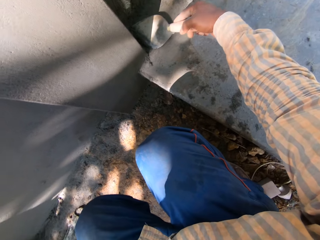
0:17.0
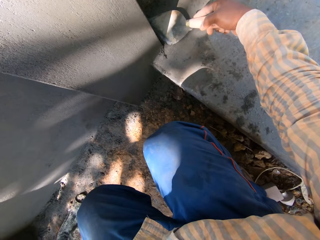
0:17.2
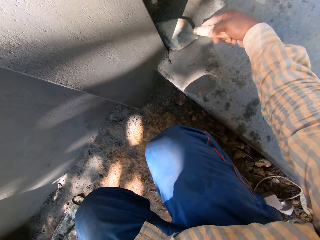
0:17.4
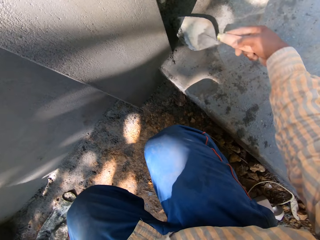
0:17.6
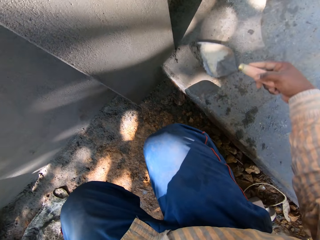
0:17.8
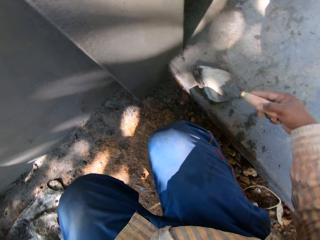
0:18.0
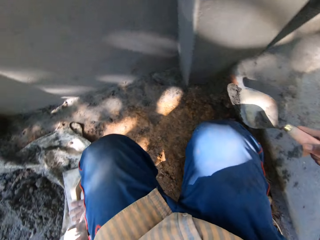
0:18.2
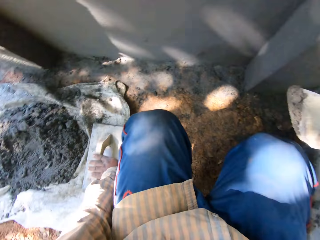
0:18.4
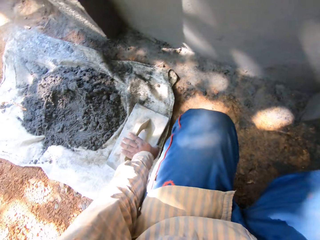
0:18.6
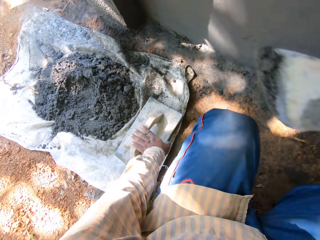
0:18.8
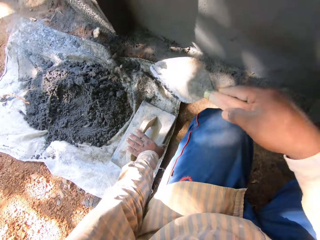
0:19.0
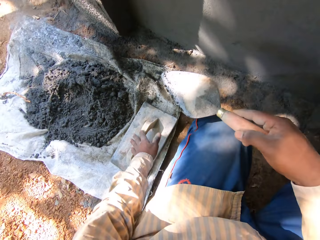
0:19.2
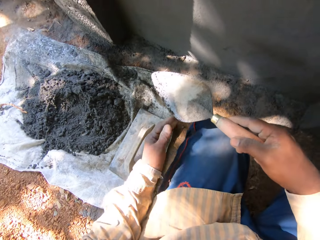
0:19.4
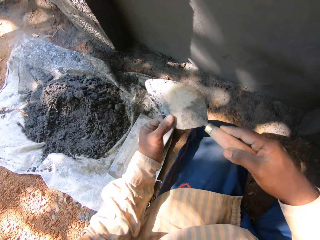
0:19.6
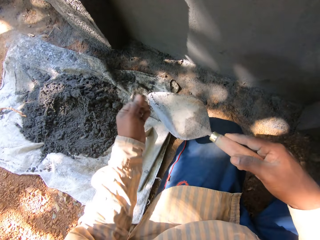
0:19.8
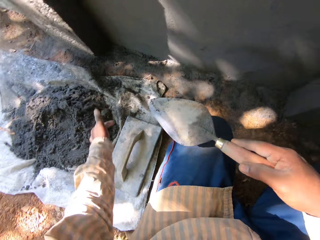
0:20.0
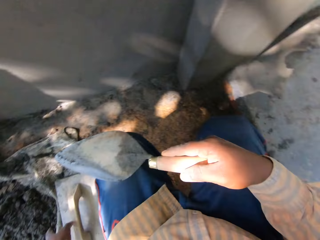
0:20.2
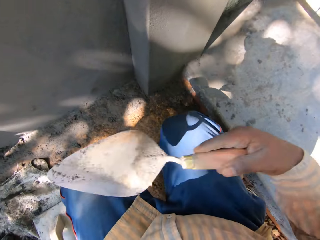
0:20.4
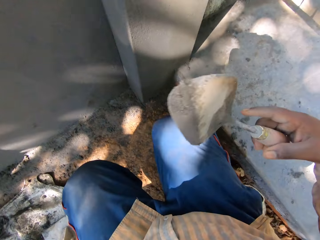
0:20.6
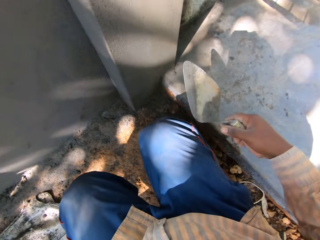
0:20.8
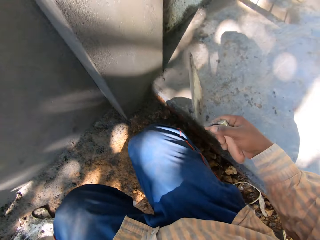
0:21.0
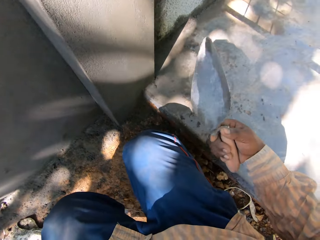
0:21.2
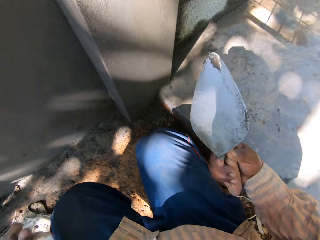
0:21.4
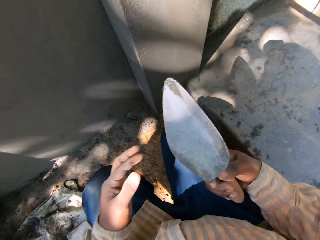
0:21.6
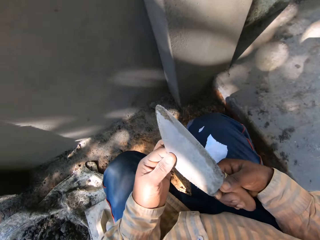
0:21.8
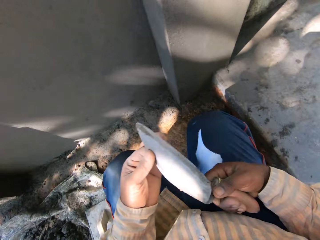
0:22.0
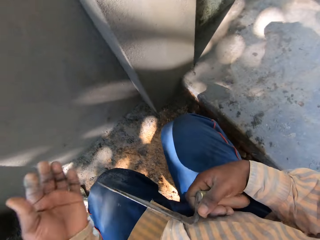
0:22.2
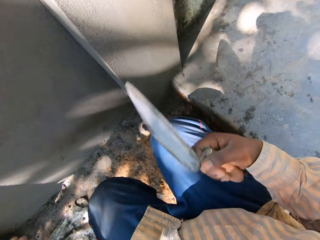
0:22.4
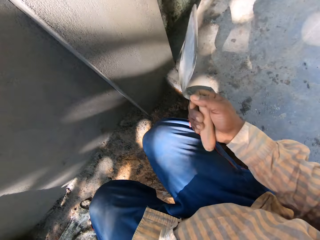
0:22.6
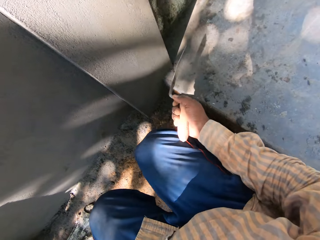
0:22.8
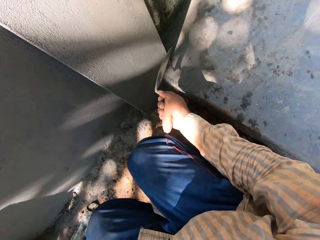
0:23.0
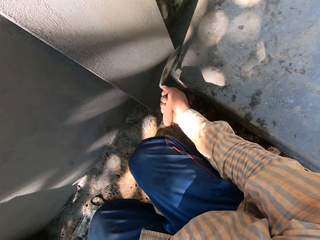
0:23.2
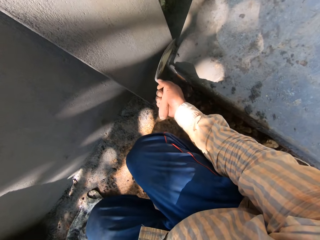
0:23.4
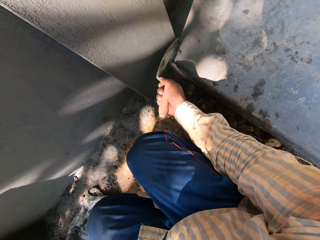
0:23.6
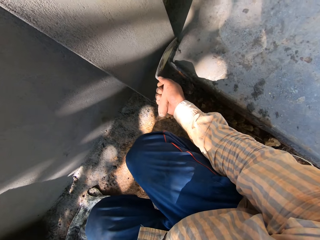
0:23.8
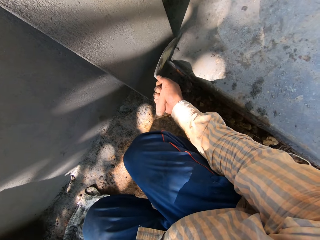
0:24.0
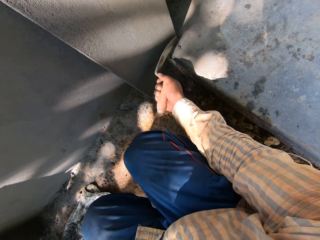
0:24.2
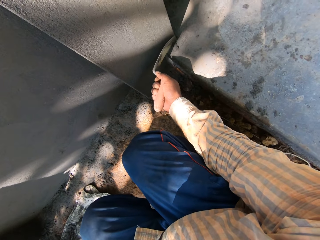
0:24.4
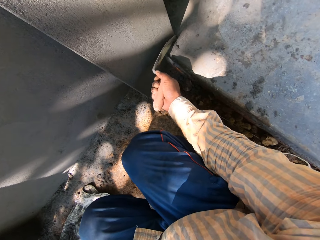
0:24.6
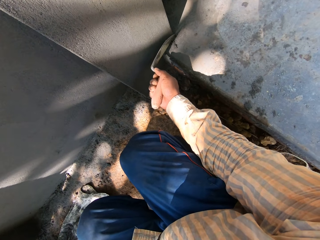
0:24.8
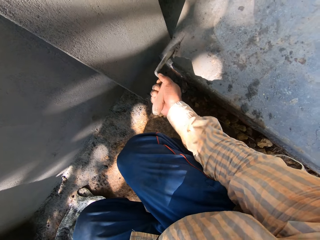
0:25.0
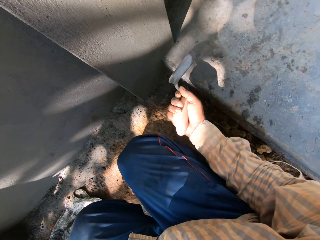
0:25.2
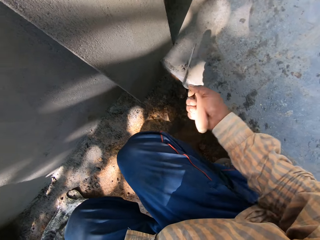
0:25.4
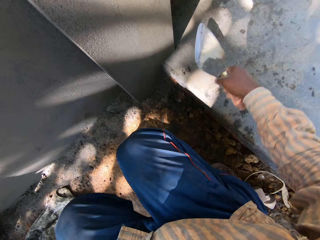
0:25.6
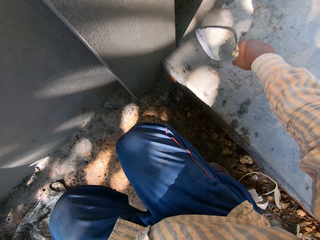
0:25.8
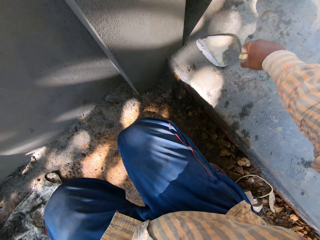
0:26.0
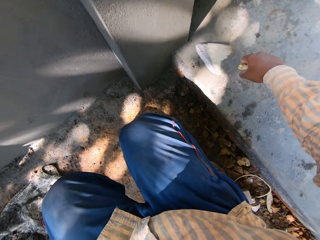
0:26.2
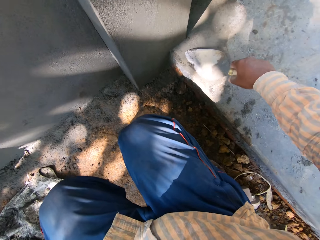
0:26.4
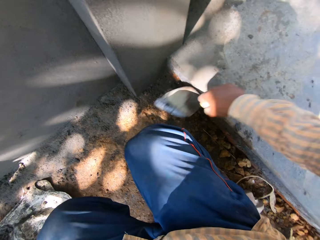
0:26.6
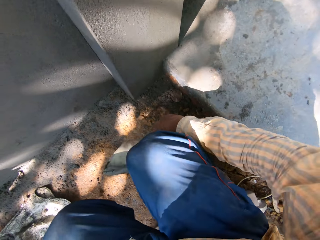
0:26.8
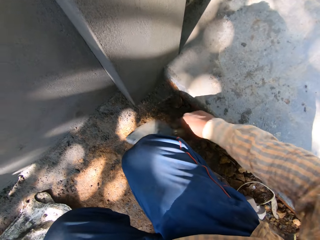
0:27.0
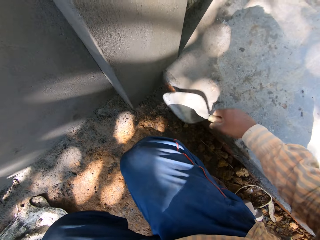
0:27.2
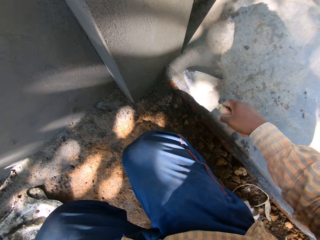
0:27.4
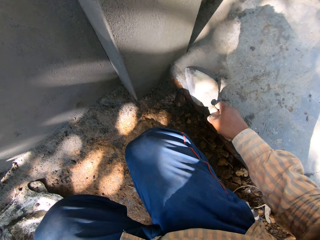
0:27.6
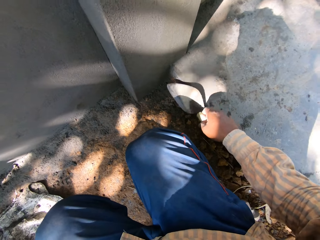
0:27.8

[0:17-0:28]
The camera wearer pours the cement in a mortar on a sack with the hand trowel with his right hand. He scrapes off cement from the hand trowel with his left hand. He interacts with a man. He looks at the hand trowel. He removes cement from the wall. He scrapes cement from the floor with the hand trowel in his right hand.

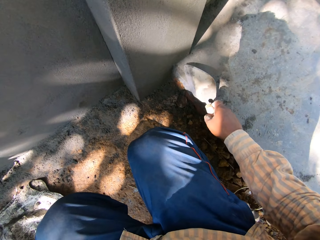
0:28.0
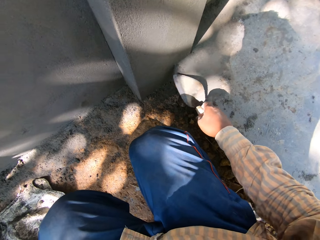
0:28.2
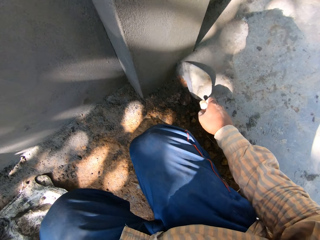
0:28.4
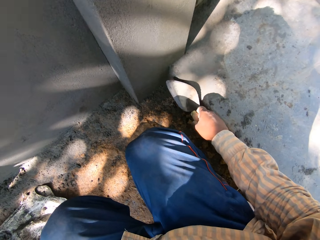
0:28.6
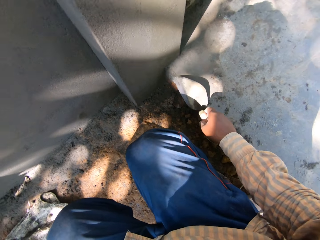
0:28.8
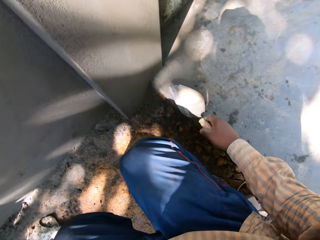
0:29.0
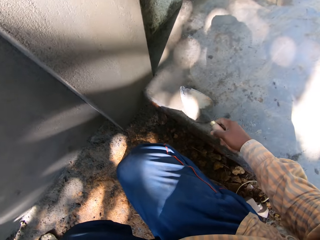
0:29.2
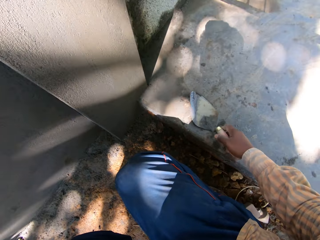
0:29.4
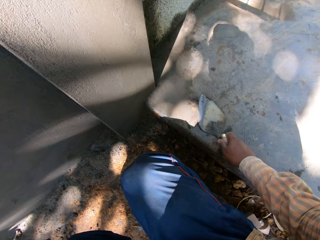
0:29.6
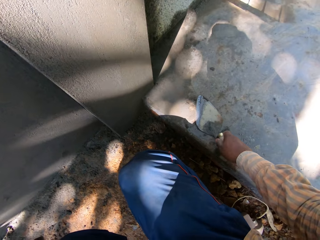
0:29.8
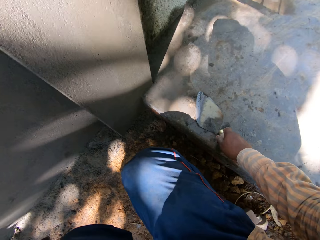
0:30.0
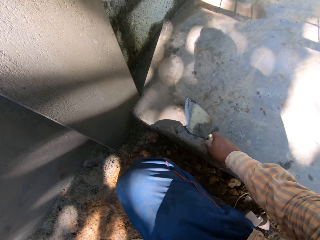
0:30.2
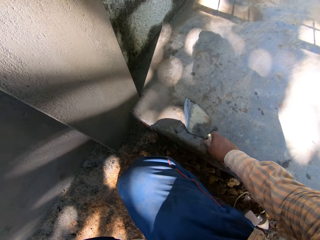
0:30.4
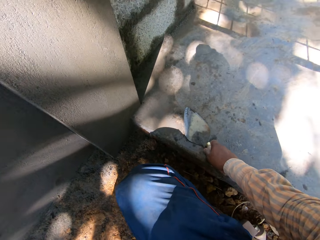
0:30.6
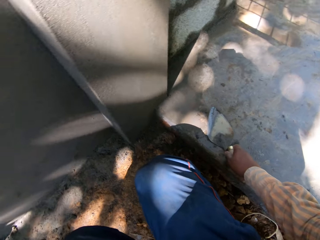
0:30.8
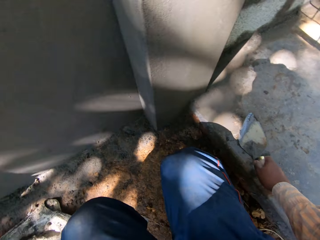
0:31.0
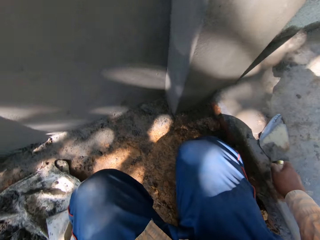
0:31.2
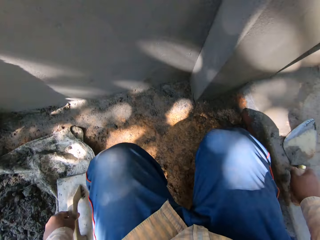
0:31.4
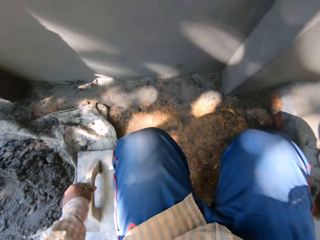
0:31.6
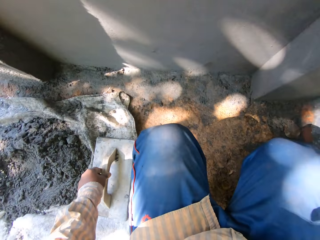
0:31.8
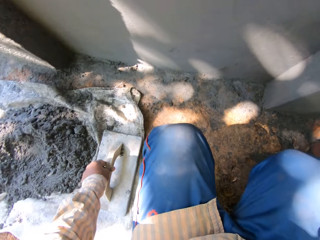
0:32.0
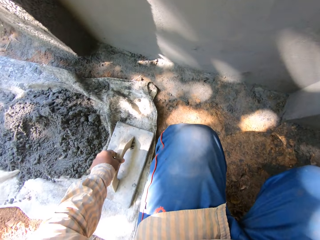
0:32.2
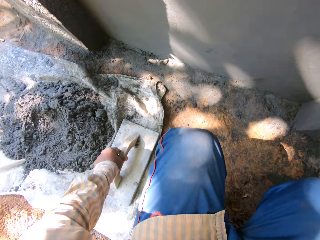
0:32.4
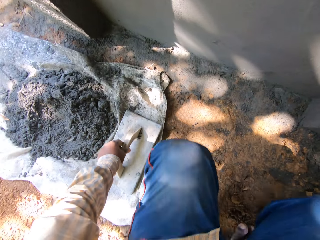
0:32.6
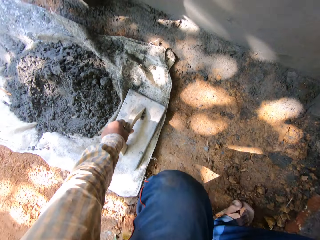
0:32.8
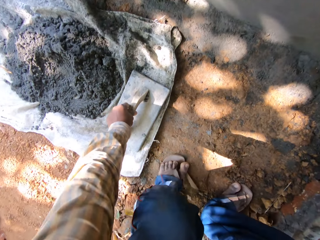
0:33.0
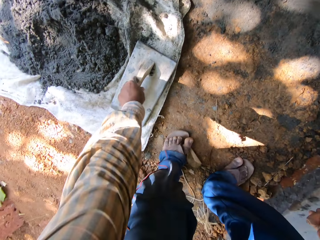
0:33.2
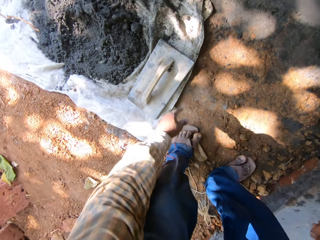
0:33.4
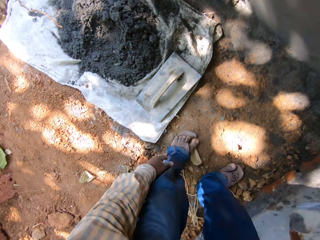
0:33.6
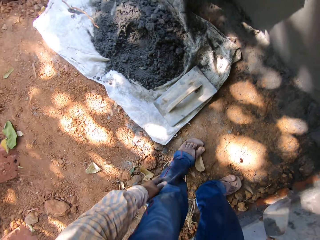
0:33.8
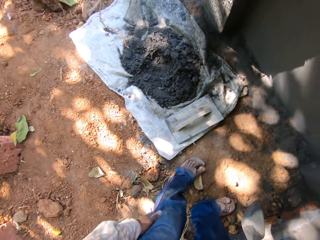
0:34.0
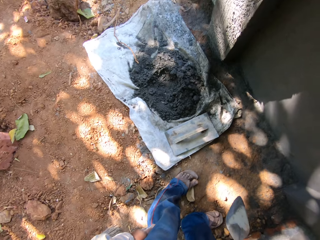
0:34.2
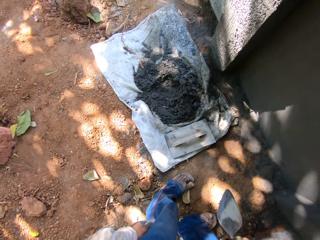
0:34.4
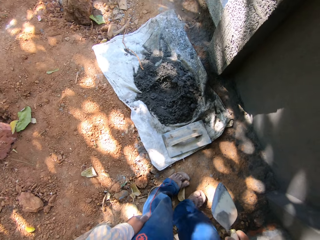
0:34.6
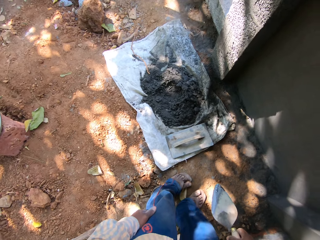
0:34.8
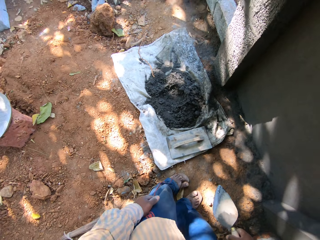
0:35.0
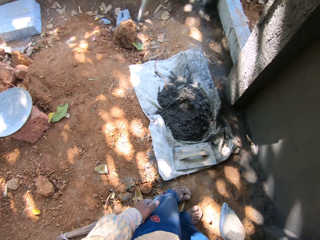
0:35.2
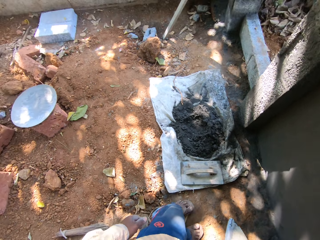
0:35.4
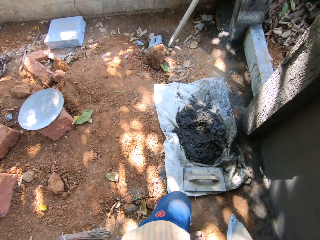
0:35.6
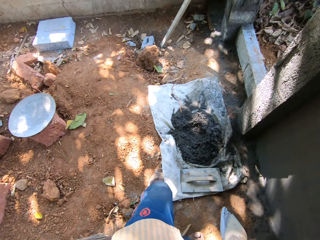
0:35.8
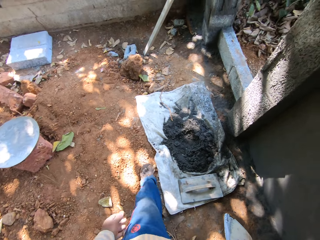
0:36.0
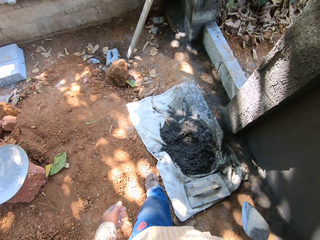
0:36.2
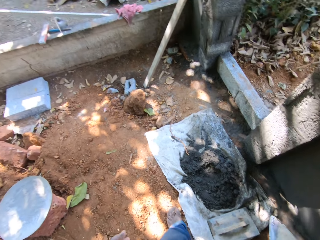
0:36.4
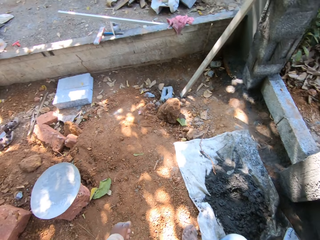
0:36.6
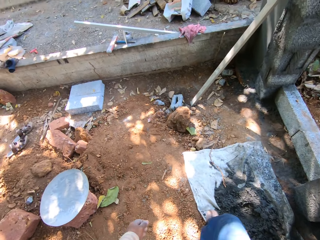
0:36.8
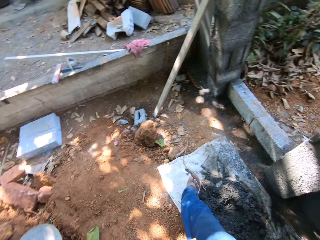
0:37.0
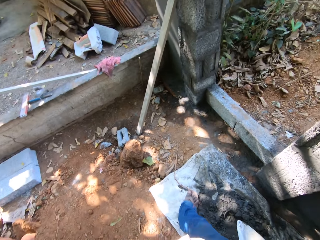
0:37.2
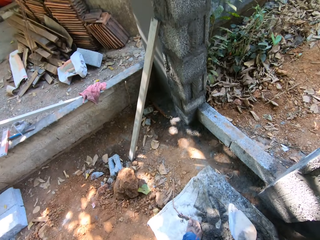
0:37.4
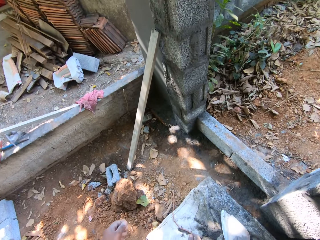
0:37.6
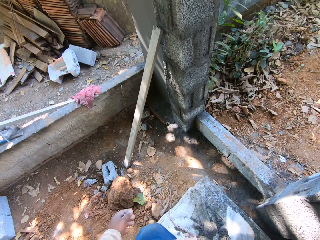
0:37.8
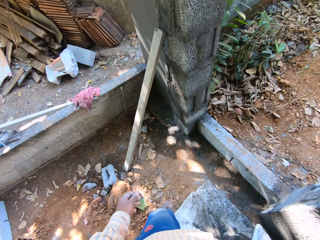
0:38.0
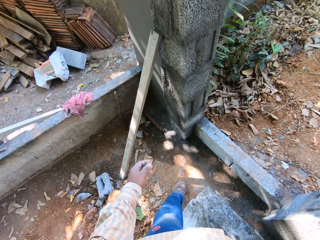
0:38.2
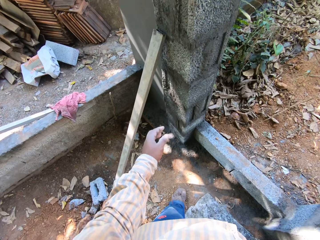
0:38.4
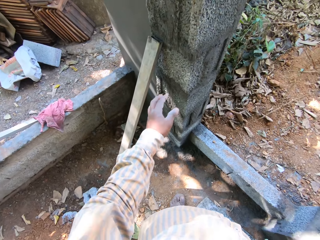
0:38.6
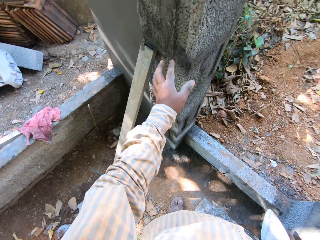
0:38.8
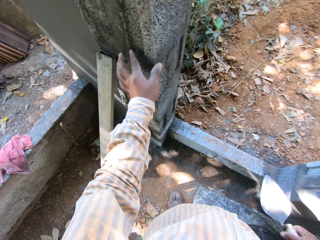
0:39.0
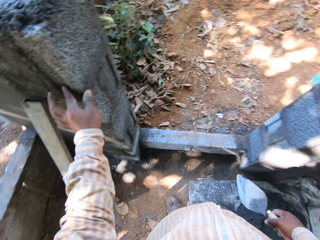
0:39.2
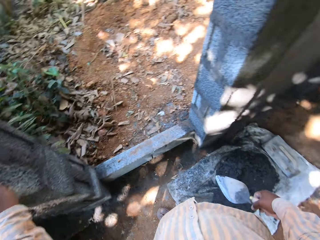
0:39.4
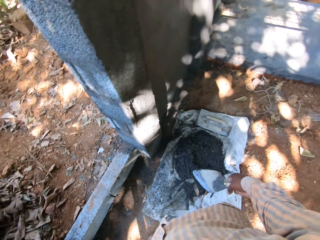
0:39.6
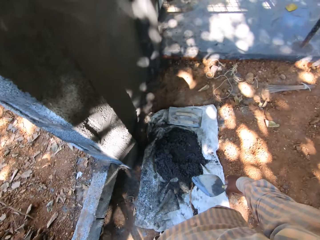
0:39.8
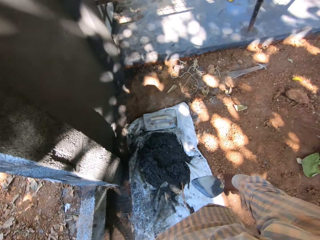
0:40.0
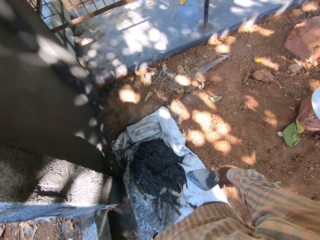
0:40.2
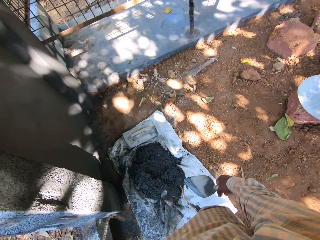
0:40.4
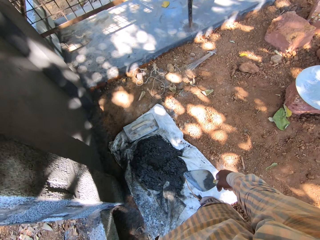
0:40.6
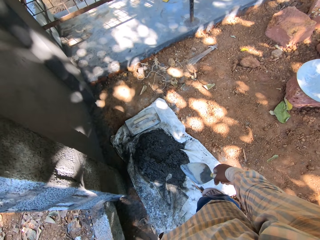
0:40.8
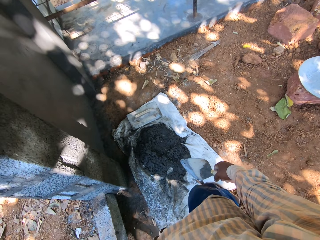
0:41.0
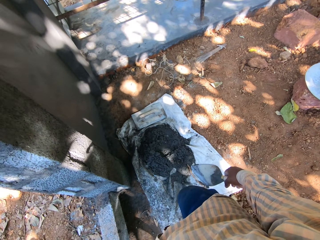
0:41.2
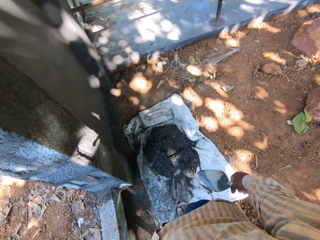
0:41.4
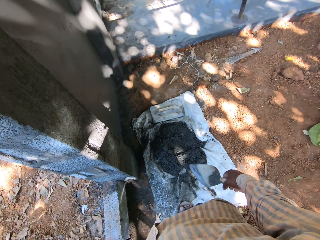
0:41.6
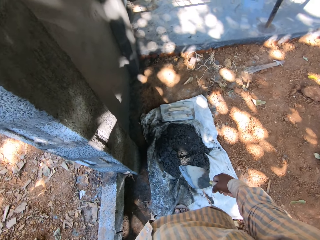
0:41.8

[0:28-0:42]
The camera wearer looks around. They stand up. They walk around. They look around.
